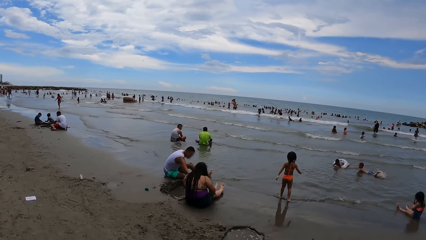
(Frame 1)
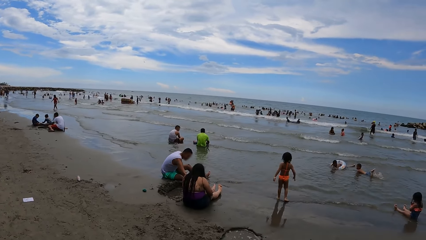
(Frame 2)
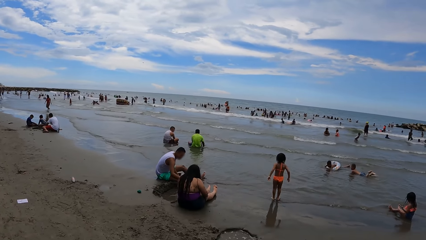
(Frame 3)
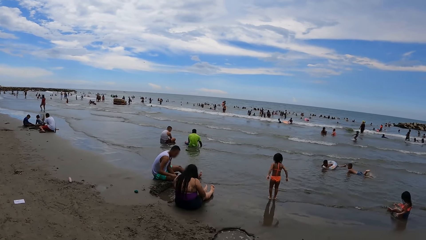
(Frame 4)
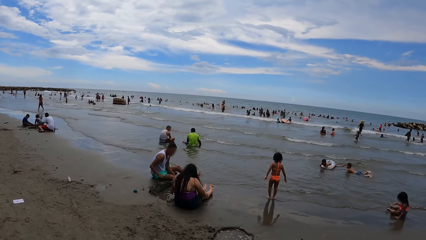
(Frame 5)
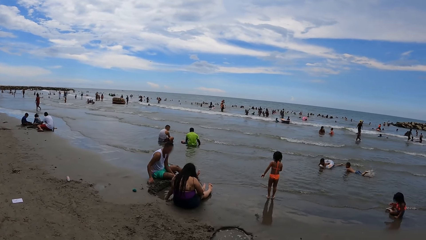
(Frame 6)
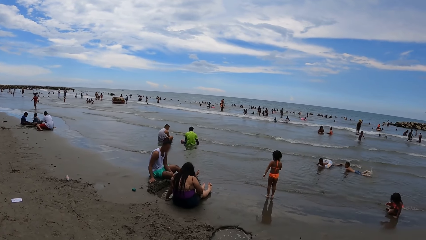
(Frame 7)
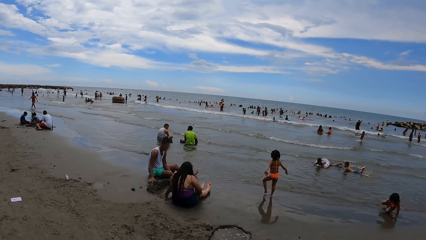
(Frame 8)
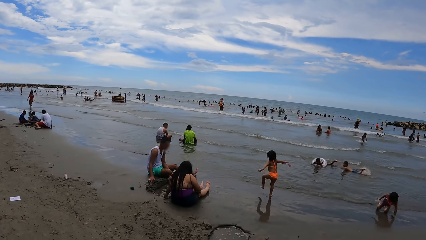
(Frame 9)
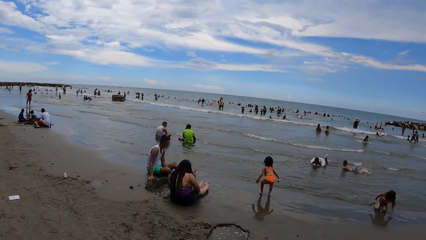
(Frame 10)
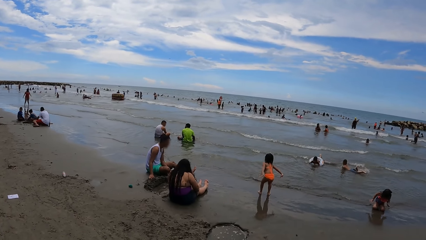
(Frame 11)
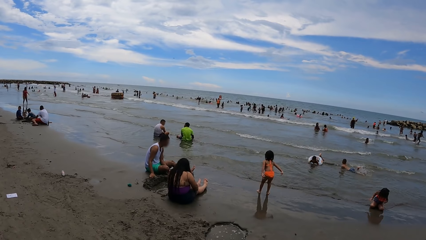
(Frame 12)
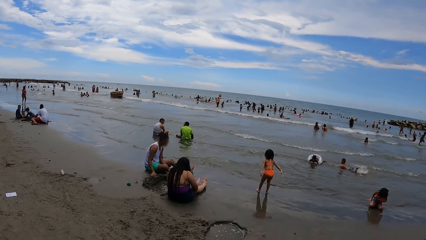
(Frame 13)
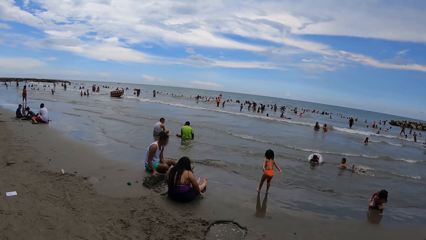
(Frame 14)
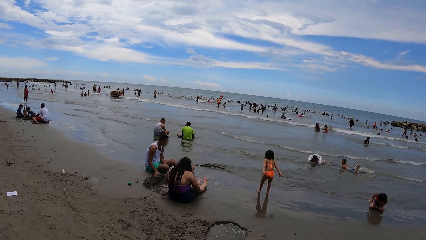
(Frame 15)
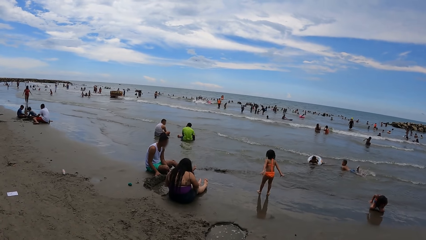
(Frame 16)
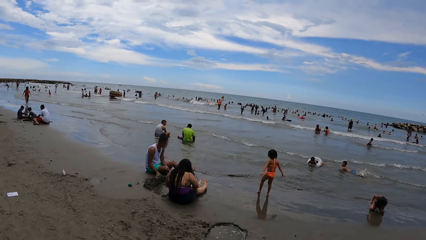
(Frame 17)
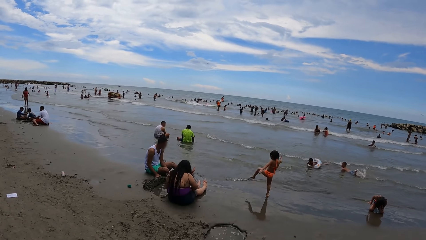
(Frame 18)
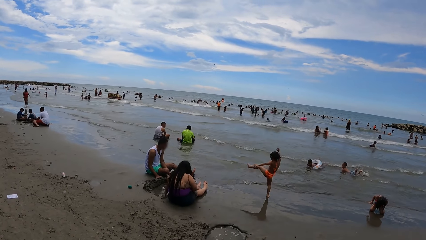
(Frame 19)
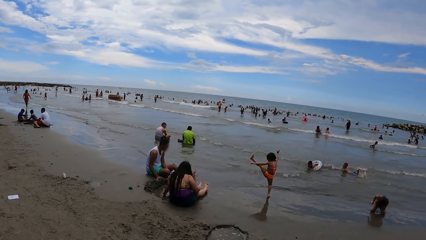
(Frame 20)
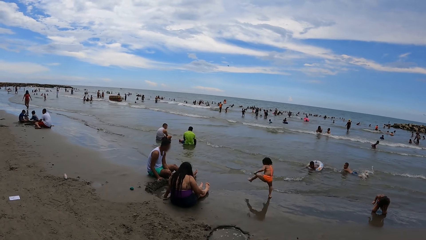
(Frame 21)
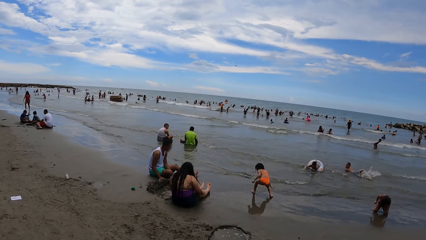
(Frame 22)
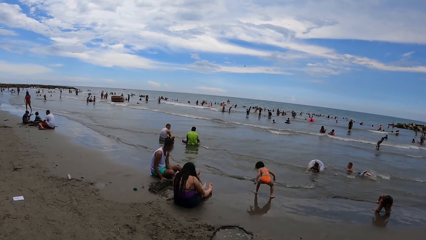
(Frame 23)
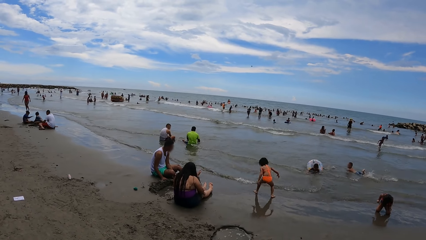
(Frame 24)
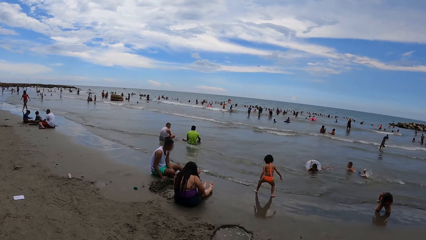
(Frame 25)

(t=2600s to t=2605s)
The camera wearer looks around.

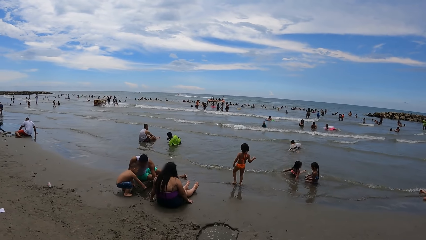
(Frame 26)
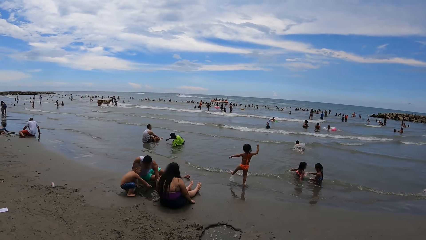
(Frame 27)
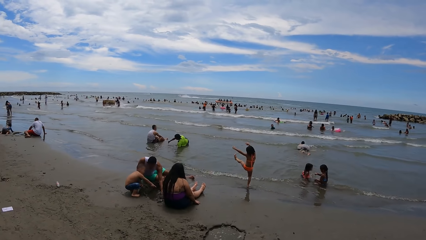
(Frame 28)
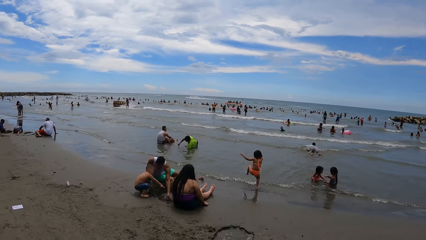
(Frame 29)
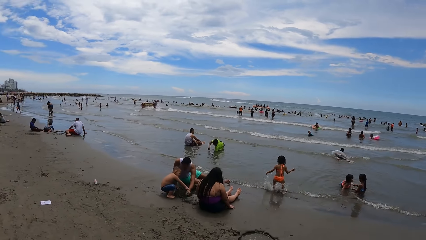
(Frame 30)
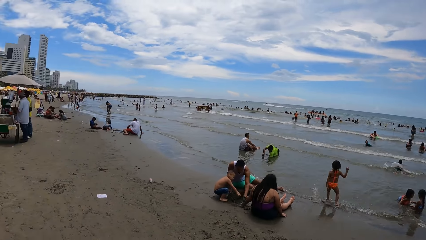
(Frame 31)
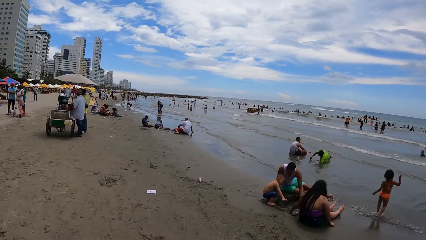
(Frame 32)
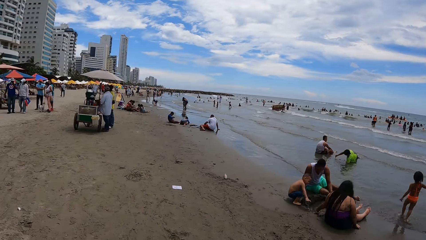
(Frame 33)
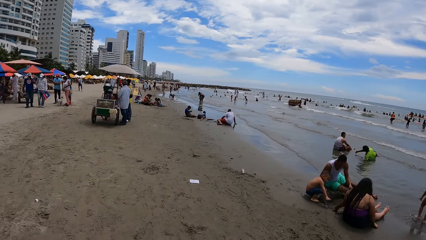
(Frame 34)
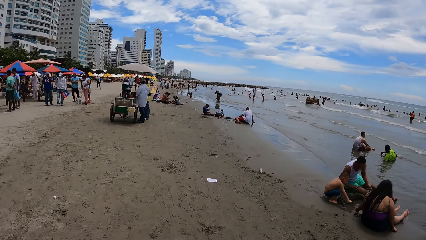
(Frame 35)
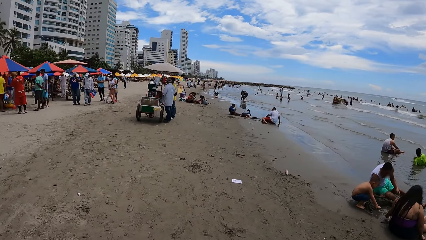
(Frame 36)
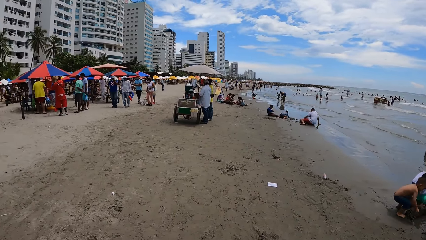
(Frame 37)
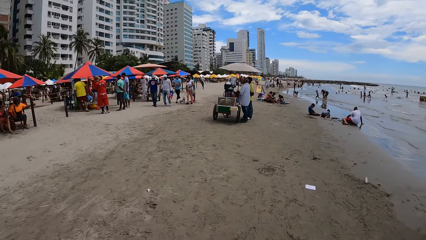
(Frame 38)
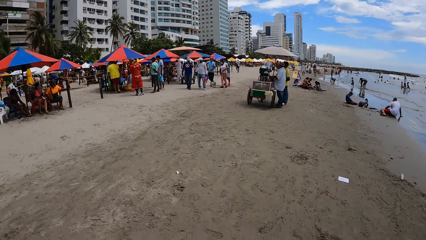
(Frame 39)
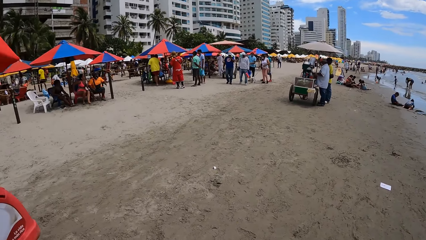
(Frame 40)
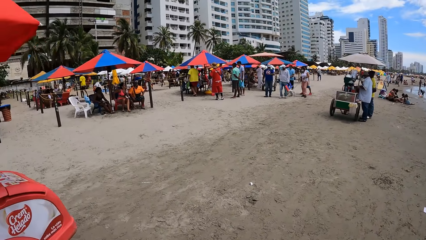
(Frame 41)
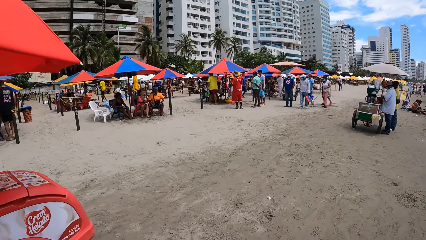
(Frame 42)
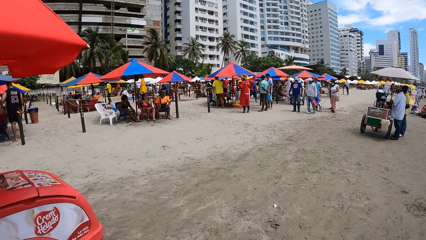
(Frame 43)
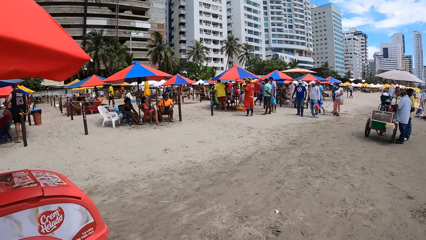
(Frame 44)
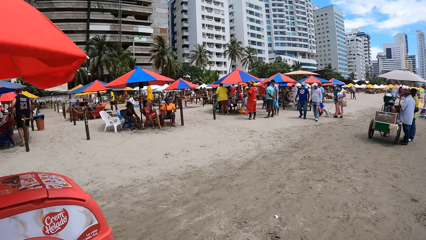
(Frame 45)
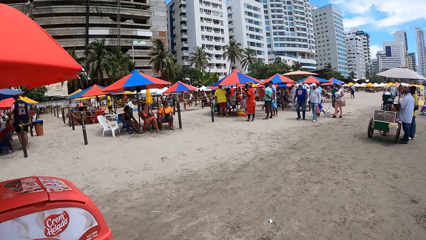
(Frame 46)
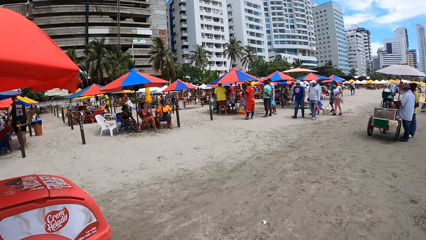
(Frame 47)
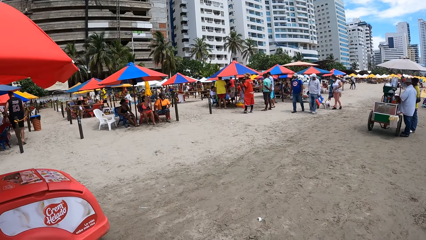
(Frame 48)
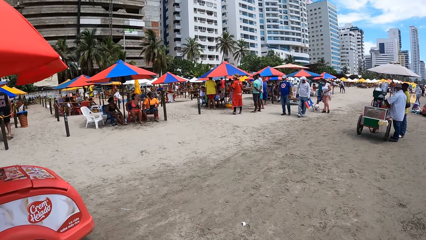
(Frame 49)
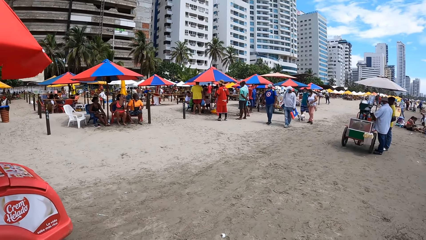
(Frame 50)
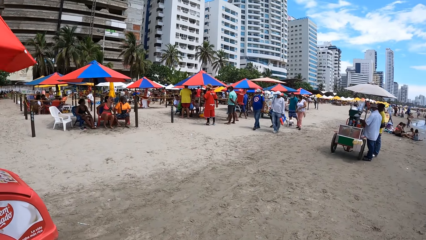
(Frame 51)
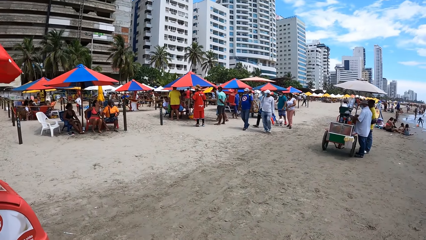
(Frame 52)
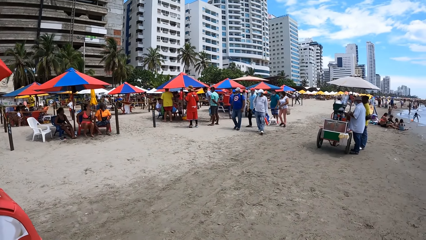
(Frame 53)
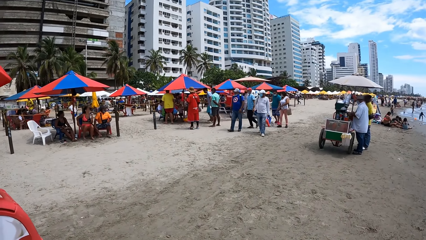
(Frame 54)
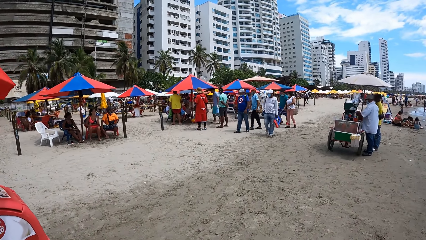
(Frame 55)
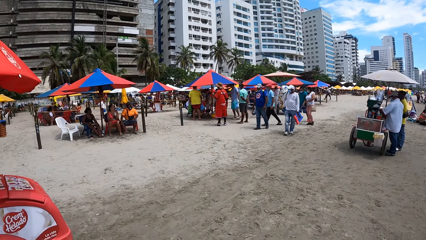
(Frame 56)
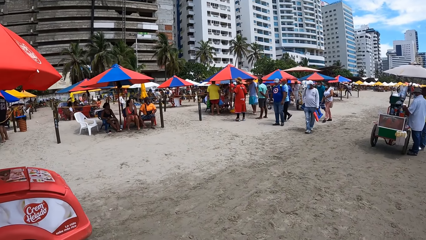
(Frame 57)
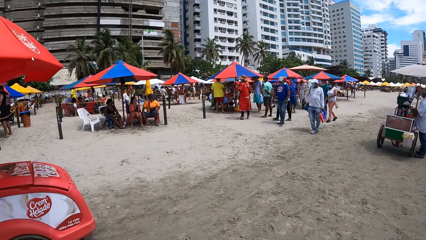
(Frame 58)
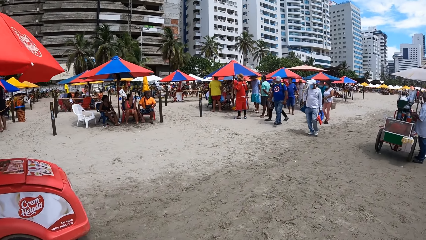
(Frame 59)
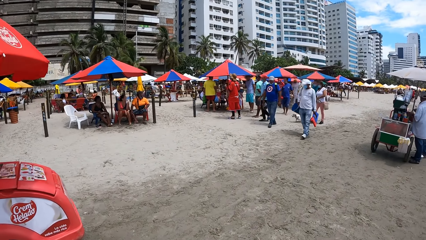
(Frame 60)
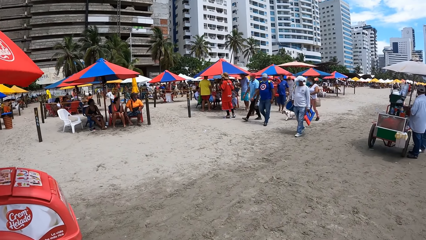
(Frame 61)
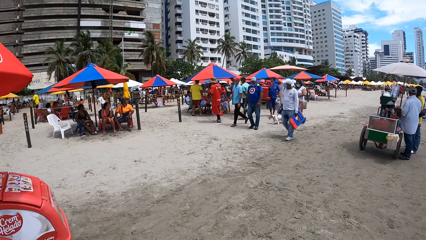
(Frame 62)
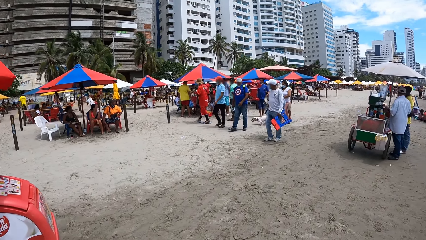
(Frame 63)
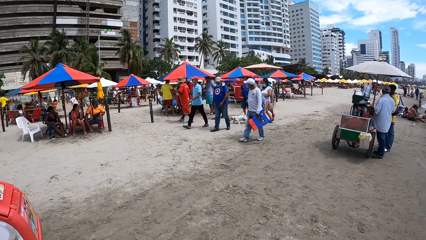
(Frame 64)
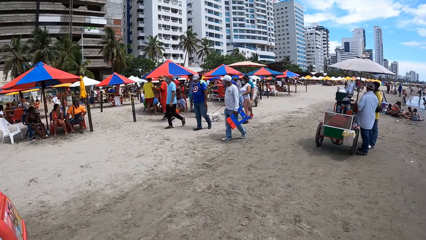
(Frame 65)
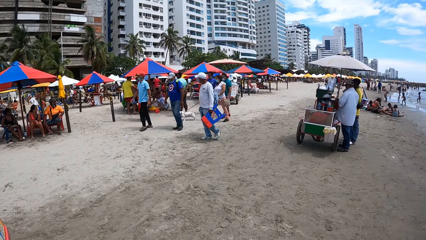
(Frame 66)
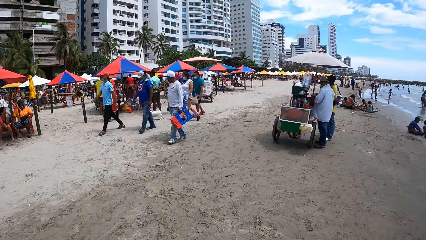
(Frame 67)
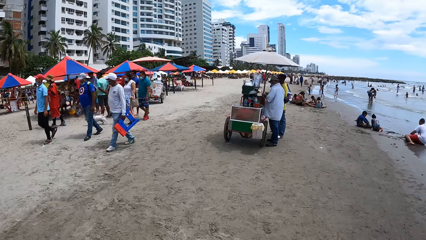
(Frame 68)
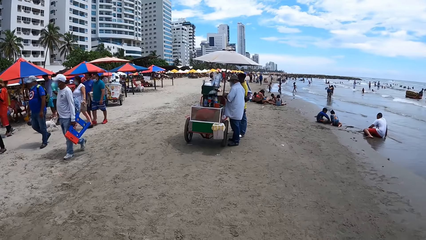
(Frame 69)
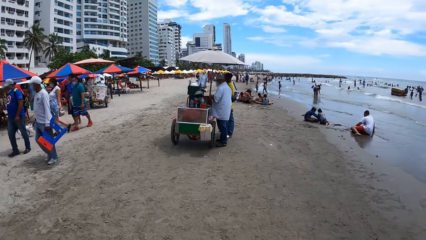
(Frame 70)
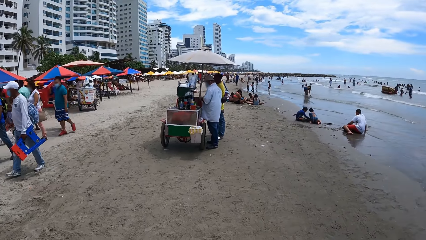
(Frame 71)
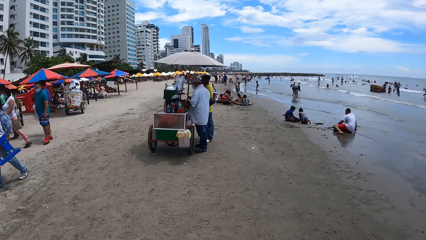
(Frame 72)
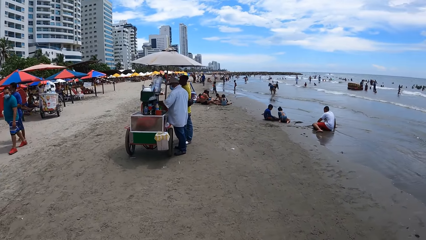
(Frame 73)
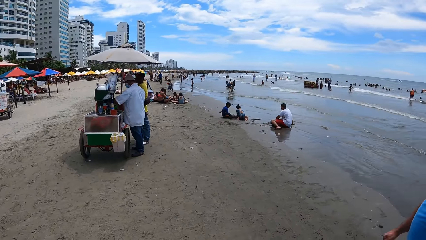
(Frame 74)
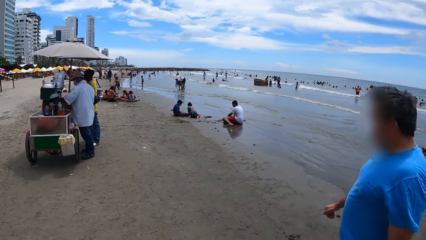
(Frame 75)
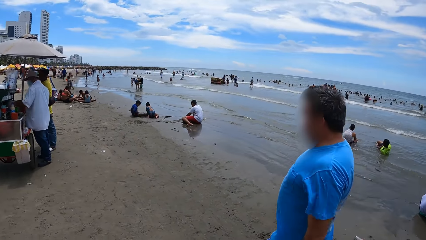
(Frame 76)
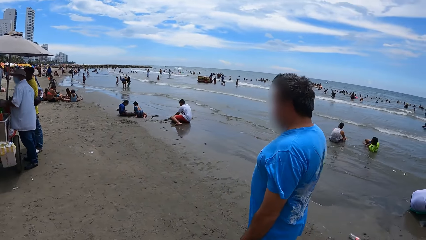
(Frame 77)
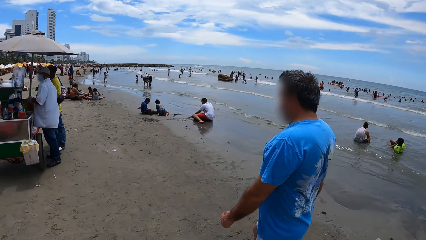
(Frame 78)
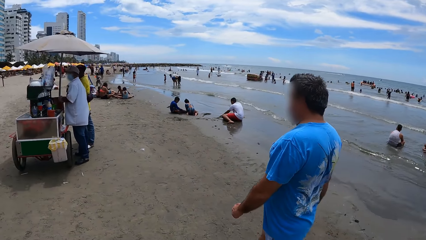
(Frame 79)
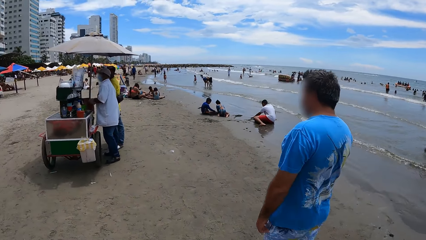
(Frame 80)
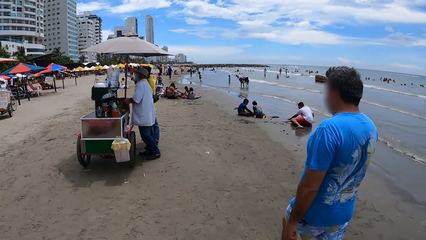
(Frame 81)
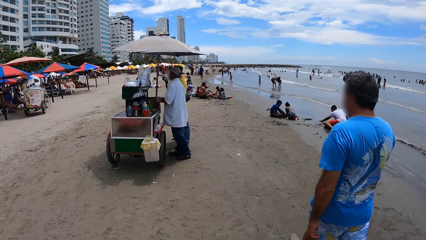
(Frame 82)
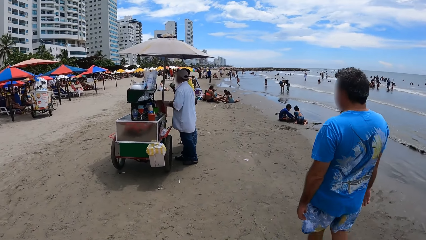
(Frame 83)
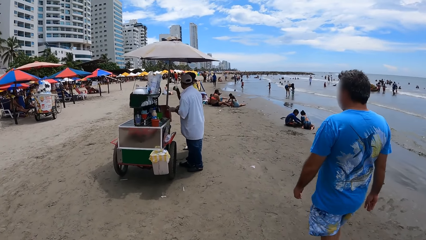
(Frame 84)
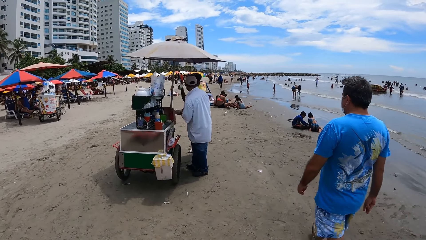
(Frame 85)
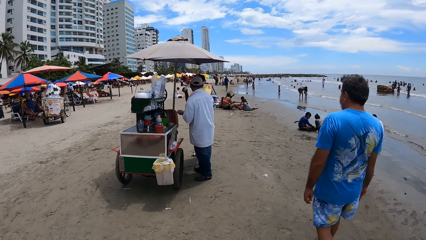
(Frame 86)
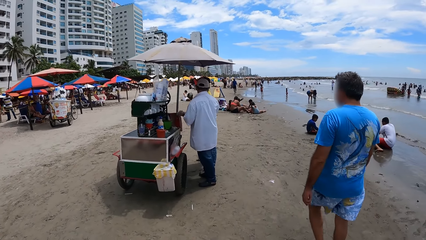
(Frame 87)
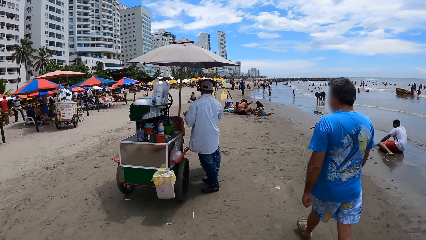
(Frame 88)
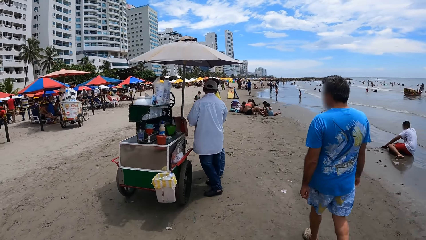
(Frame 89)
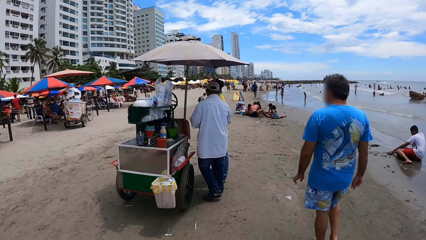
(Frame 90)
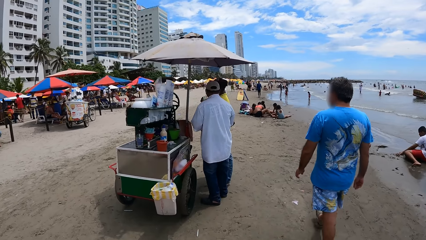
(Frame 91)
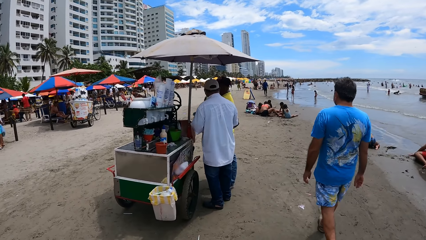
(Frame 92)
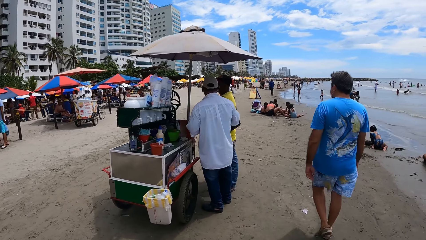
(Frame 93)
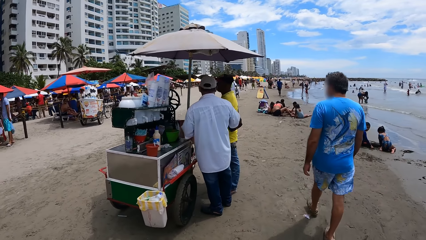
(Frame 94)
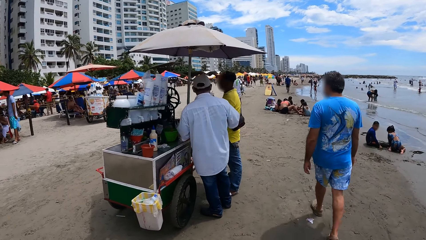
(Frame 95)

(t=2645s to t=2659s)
The camera wearer looks around. They look around again. They walk in the beach. They look around the beach. They walk in the beach. They look around.
